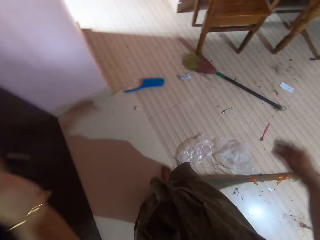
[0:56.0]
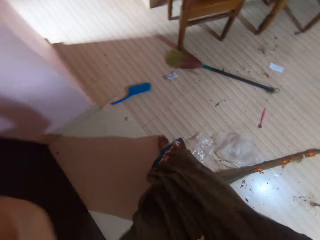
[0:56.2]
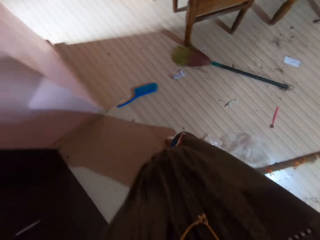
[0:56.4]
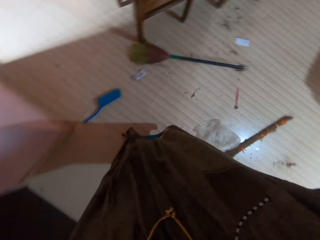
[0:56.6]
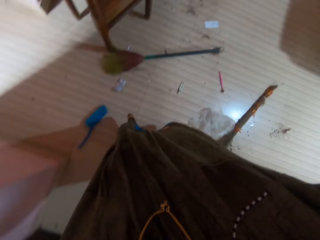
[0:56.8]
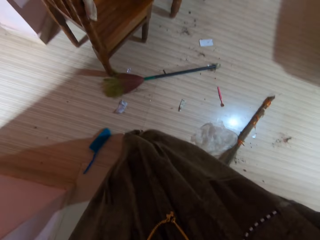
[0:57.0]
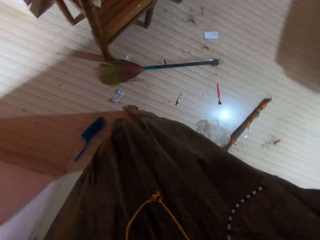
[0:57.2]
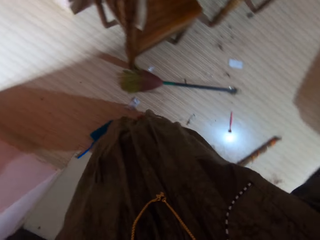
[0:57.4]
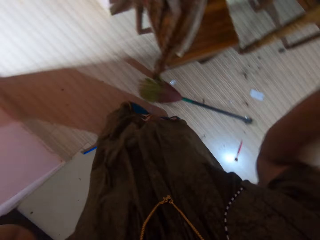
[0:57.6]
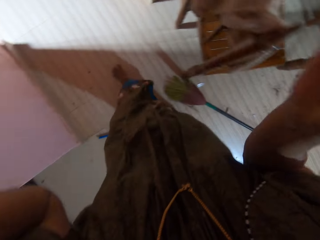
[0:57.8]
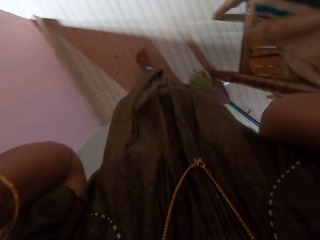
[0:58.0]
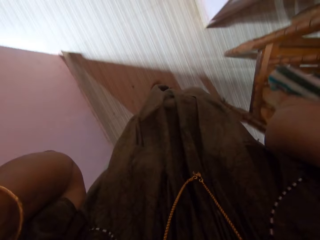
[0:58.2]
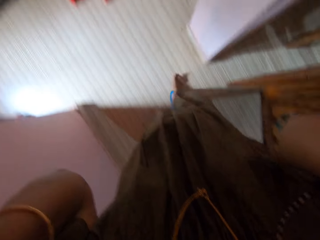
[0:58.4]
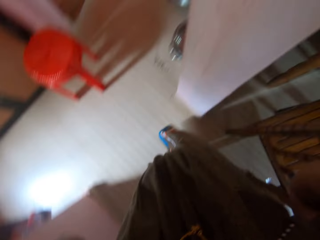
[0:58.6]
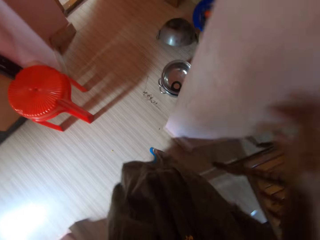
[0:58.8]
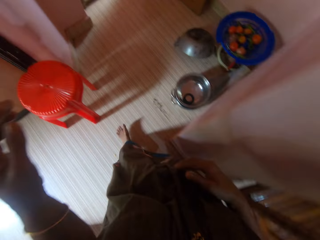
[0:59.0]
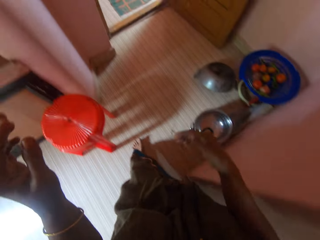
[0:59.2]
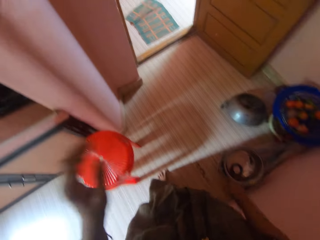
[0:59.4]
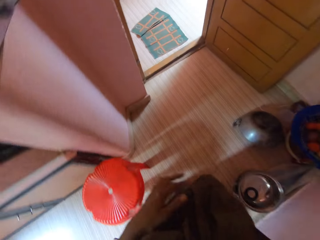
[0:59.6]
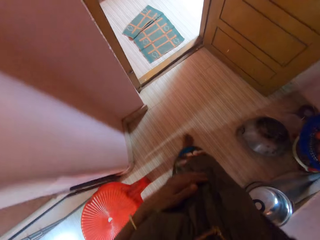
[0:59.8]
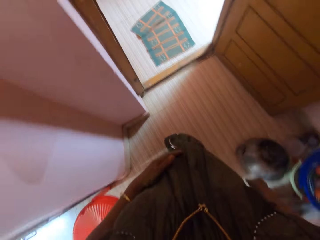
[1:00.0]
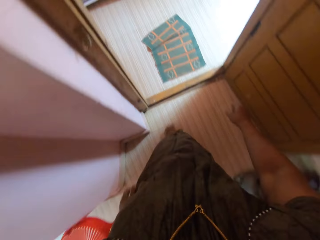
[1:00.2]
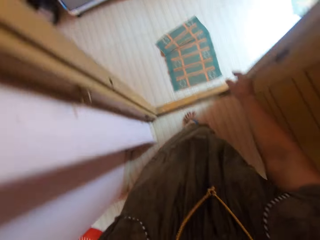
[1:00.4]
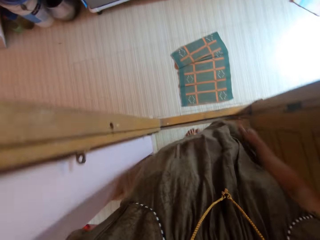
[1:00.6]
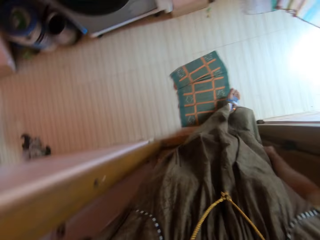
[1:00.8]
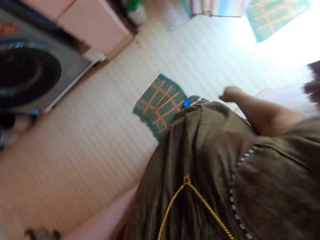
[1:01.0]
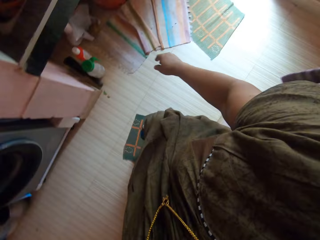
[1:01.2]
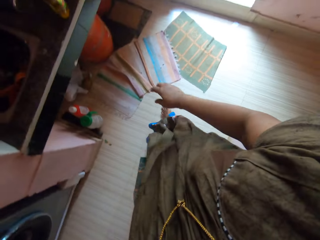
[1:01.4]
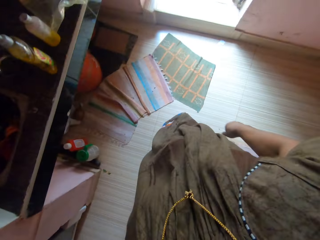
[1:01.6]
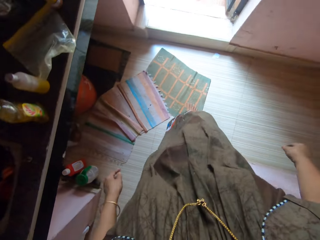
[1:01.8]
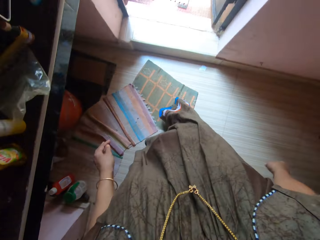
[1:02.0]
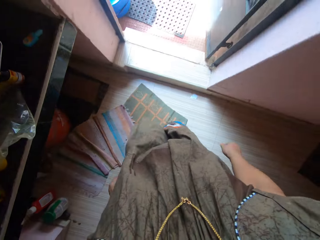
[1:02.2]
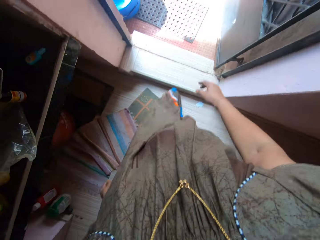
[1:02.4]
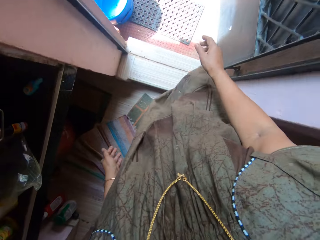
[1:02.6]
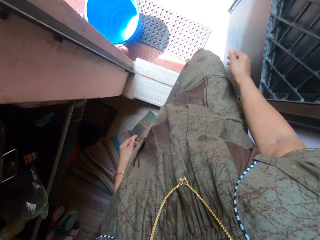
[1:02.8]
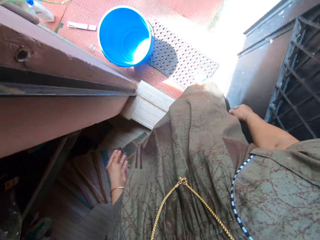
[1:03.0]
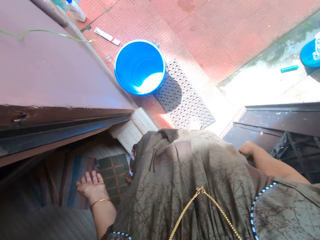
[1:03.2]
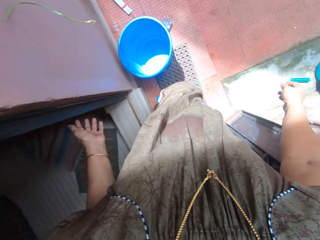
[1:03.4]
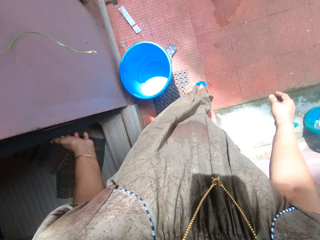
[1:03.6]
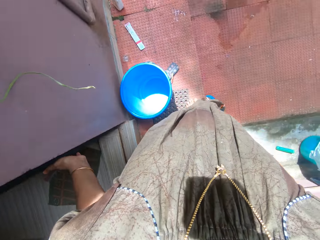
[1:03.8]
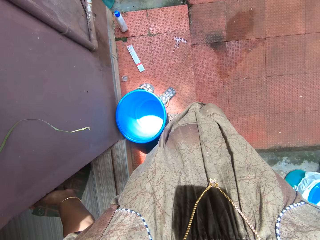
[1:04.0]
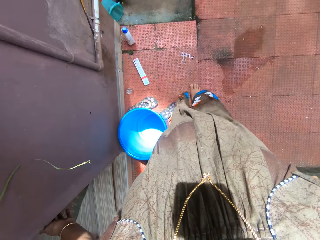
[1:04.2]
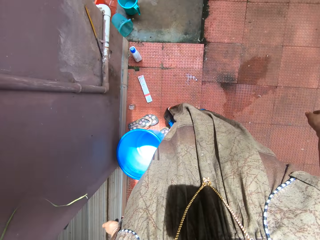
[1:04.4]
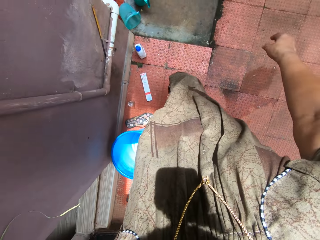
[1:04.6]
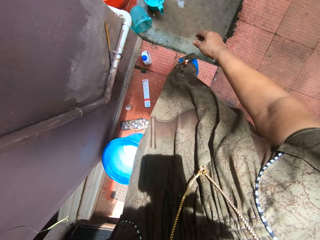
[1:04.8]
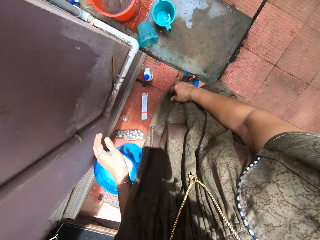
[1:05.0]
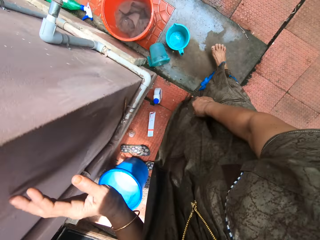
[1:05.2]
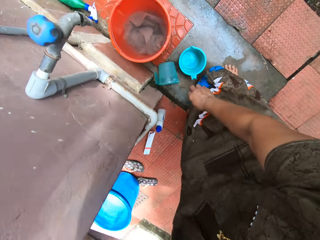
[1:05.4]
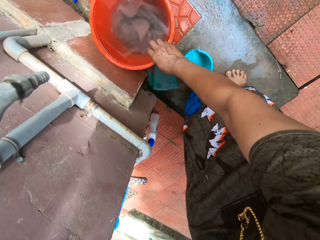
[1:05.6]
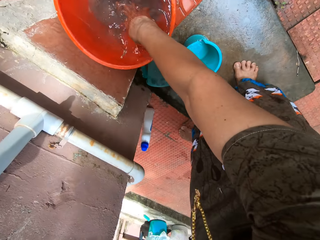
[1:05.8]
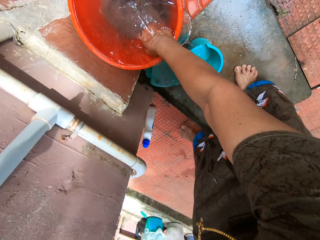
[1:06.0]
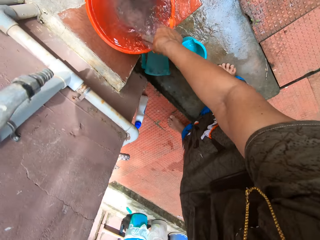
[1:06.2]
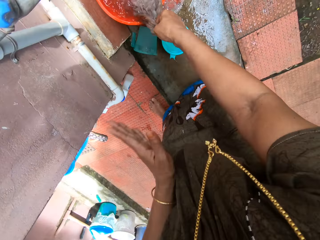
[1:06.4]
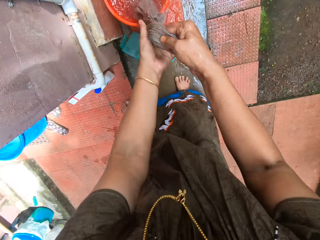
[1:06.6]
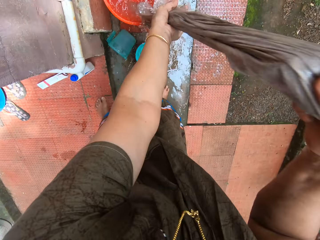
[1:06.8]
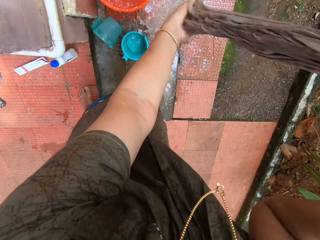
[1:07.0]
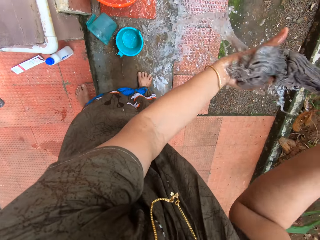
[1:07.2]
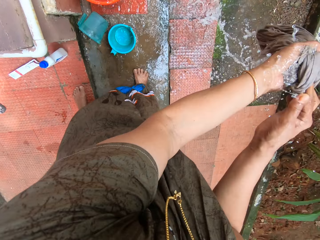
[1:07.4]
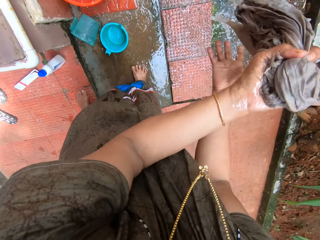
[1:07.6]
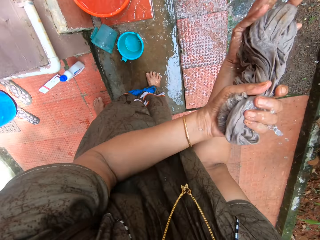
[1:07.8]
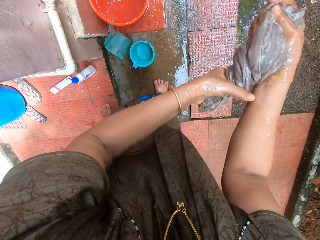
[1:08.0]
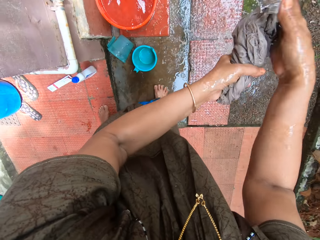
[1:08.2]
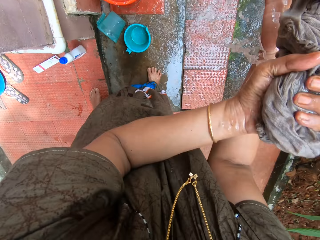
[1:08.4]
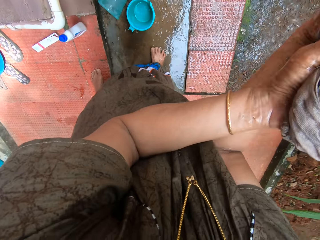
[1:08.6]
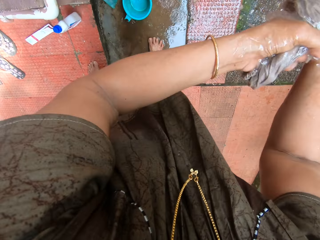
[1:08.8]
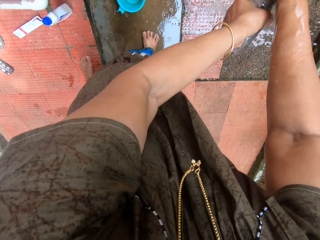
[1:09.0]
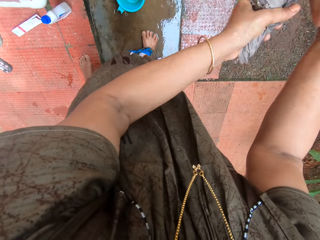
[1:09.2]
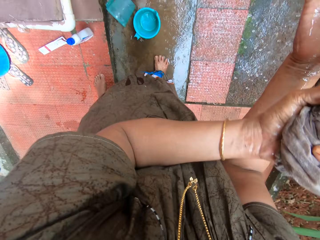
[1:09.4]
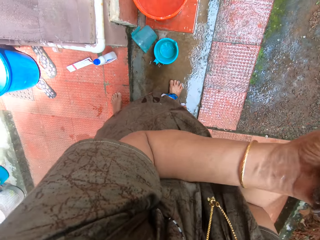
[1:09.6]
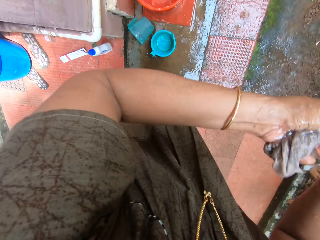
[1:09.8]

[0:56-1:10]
The camera wearer walks outside the apartment. She lifts the hands. She adjusts the camera. She walks around. She removes a cloth or duster from the inside of the water in a bucket. She drains water from the duster. She squeezes the cloth with her two hands.

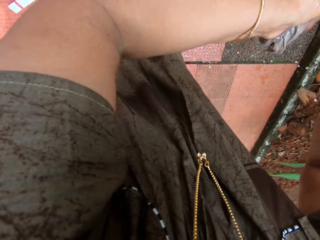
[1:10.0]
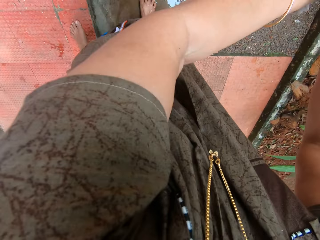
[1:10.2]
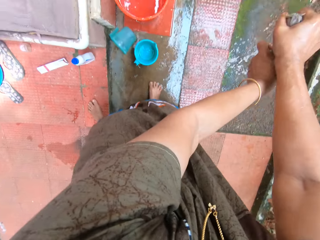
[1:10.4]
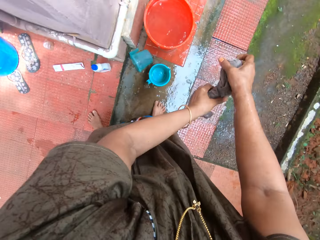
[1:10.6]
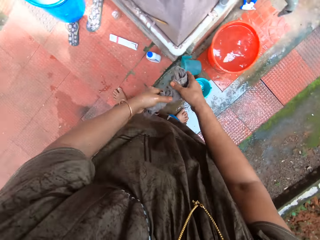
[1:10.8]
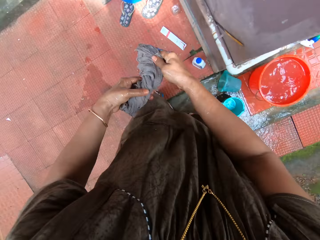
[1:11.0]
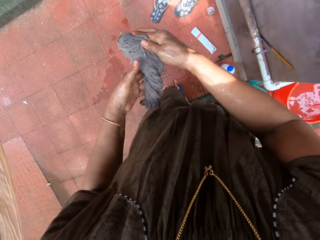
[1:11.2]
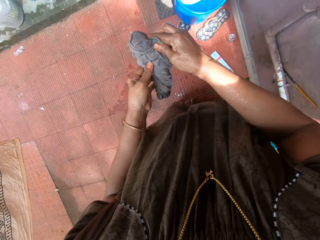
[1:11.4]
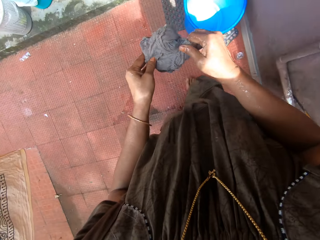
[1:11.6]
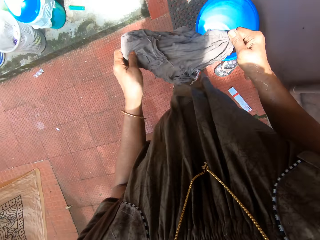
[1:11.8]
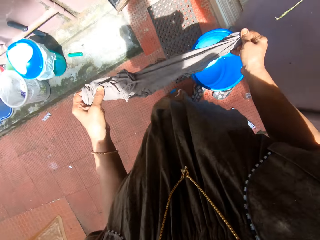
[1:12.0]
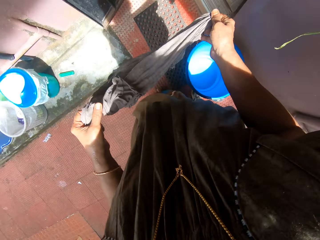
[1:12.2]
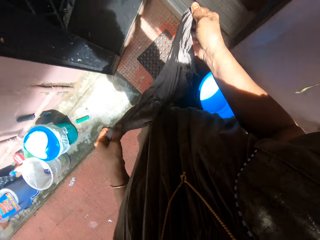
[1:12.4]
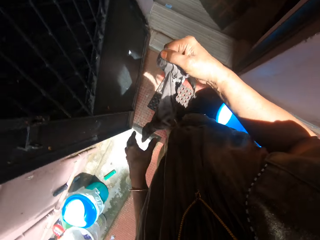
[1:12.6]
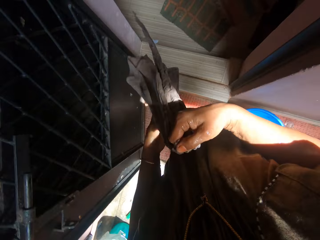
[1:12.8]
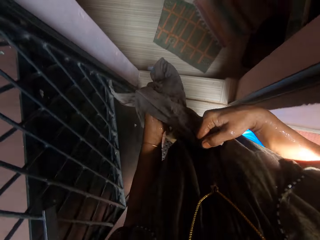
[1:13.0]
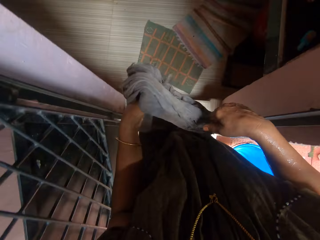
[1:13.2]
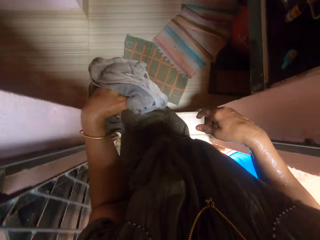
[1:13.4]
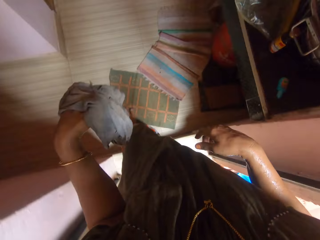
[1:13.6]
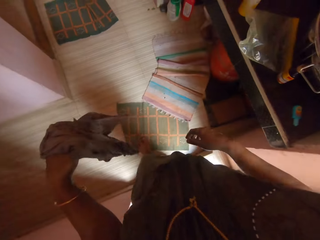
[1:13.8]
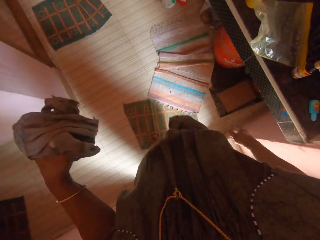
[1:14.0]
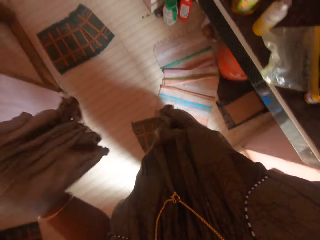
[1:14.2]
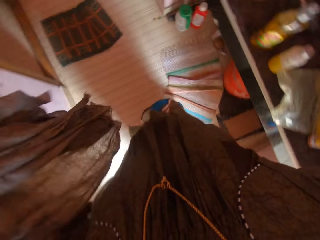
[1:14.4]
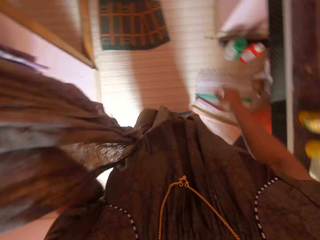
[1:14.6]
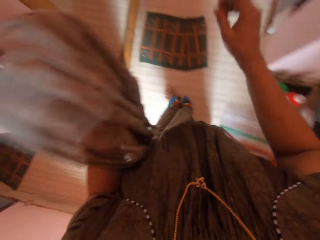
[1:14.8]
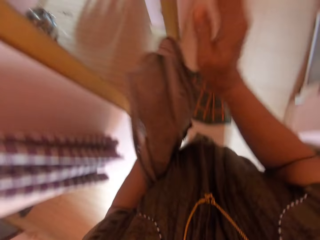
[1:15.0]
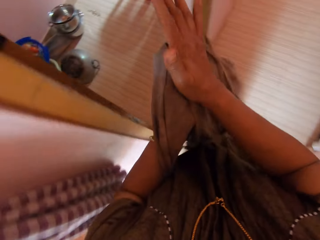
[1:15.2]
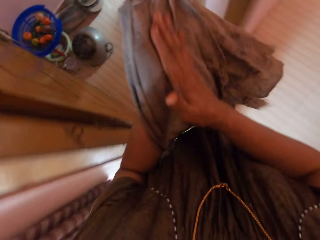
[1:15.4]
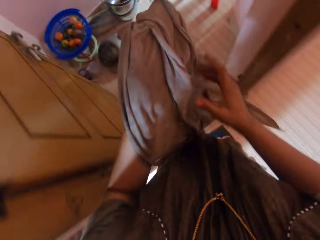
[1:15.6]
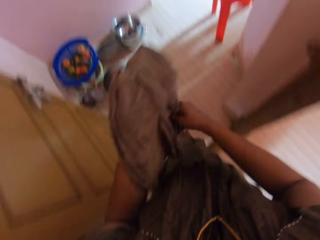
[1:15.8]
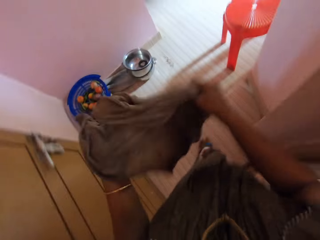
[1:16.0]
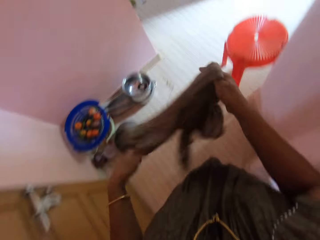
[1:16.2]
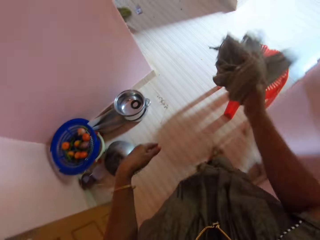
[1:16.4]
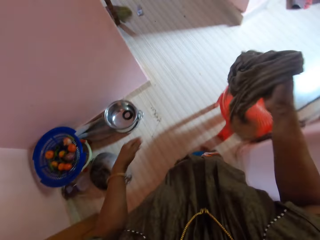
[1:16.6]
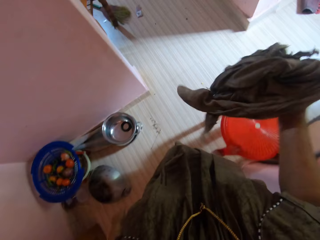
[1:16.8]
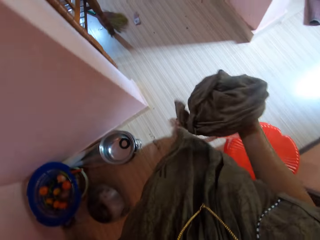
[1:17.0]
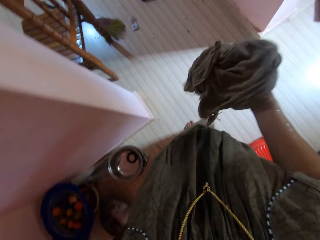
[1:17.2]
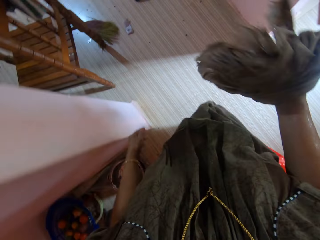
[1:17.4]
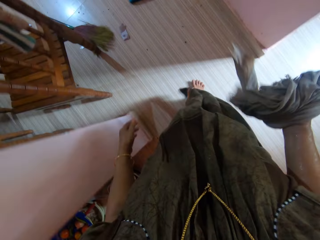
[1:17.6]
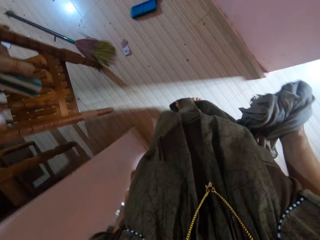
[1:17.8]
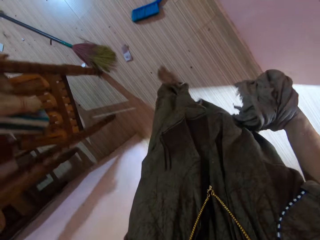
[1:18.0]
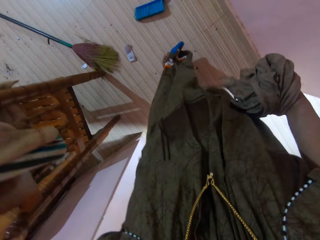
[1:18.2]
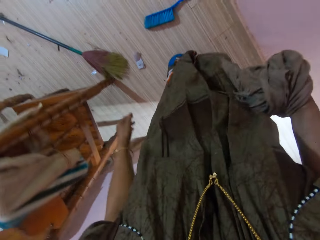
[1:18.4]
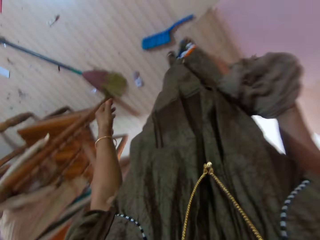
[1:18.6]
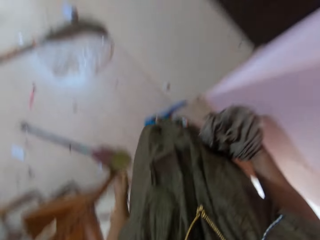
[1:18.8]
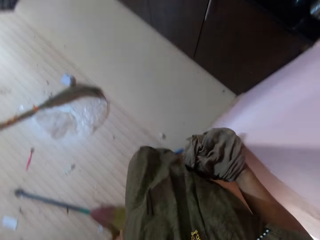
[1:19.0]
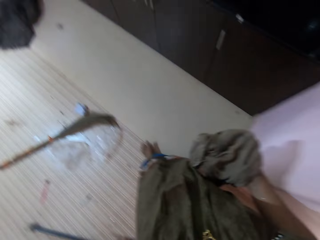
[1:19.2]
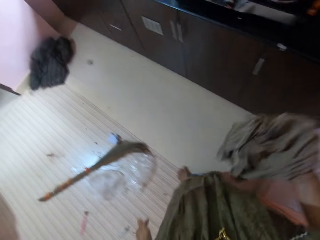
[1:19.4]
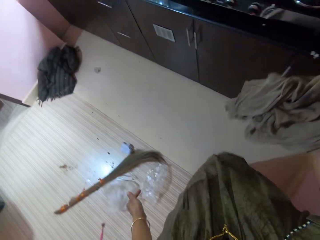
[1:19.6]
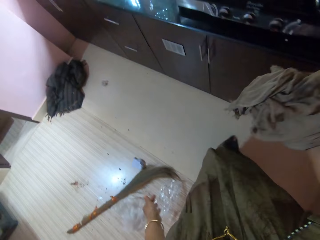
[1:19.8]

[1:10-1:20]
The camera wearer steps forward. She spreads the cloth with her two hands. She walks to the kitchen. She passes the duster to the left hand. She cleans her hand on the wet cloth. She passes the duster to the right hand.
